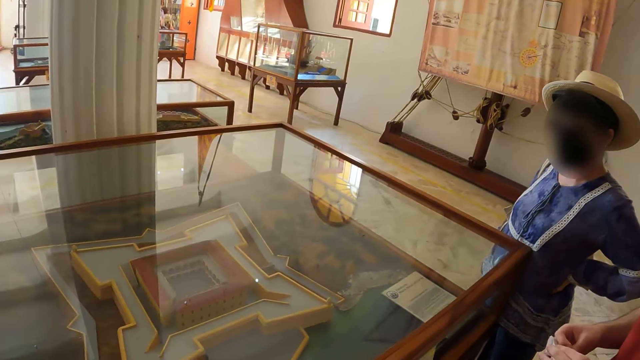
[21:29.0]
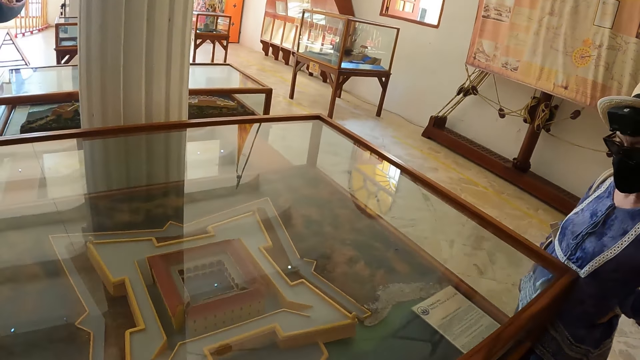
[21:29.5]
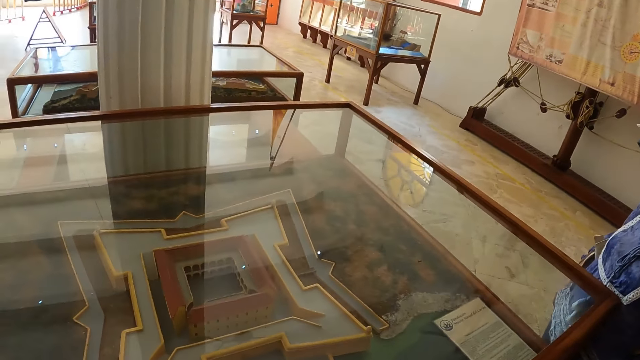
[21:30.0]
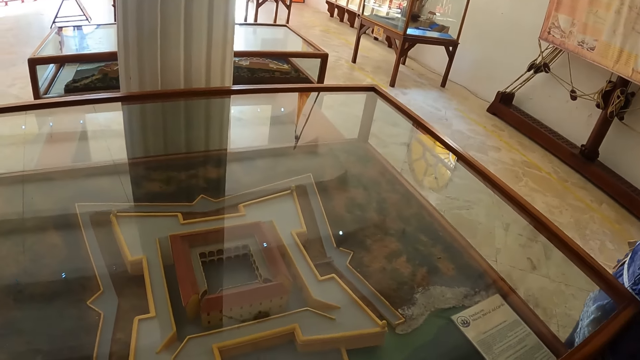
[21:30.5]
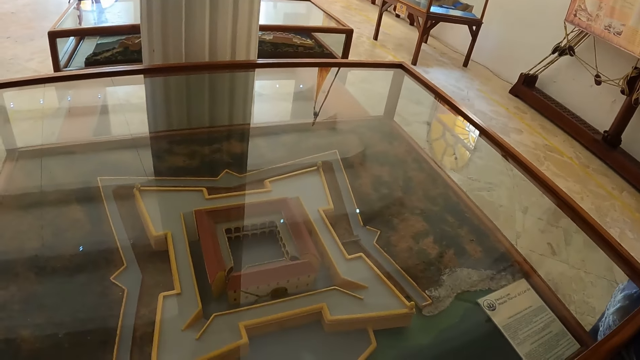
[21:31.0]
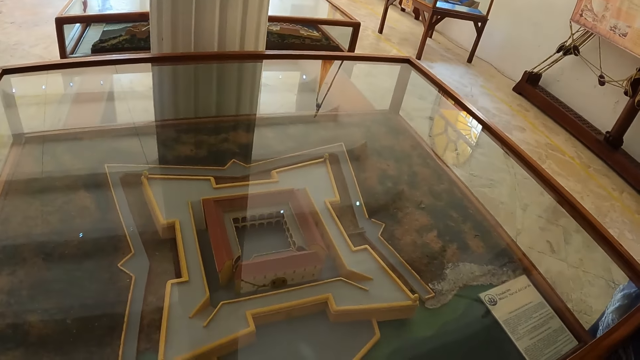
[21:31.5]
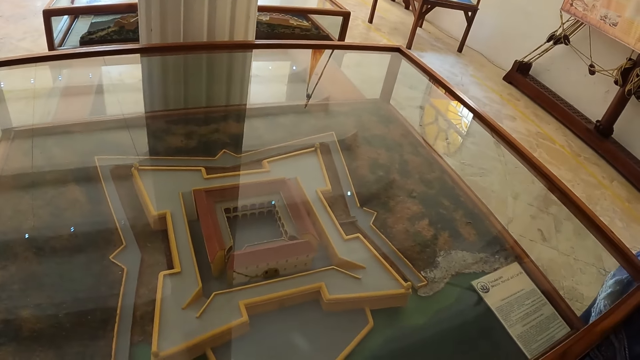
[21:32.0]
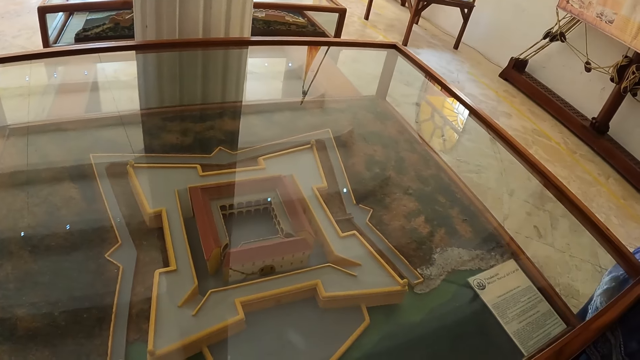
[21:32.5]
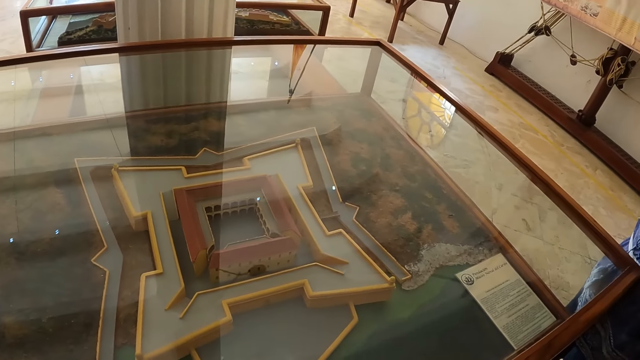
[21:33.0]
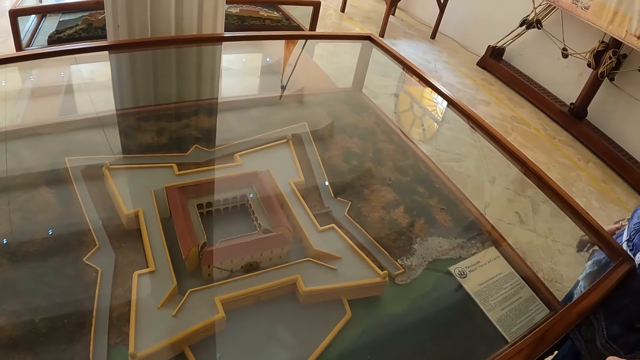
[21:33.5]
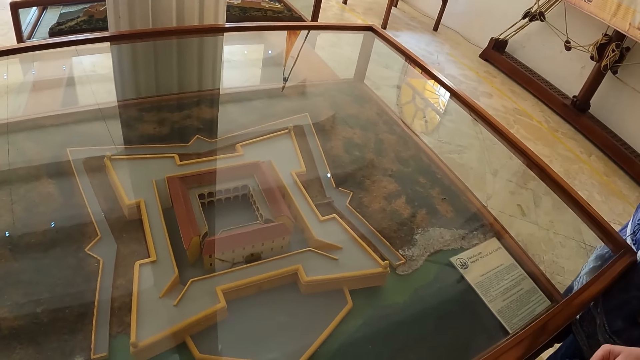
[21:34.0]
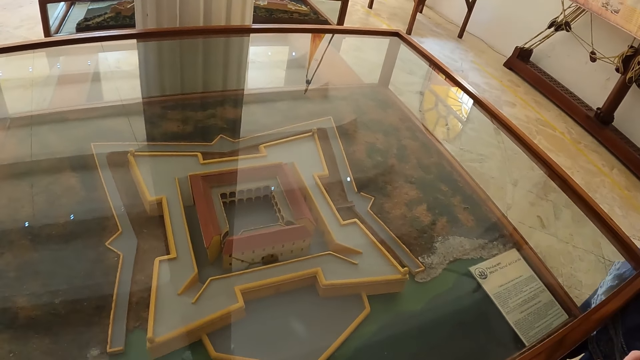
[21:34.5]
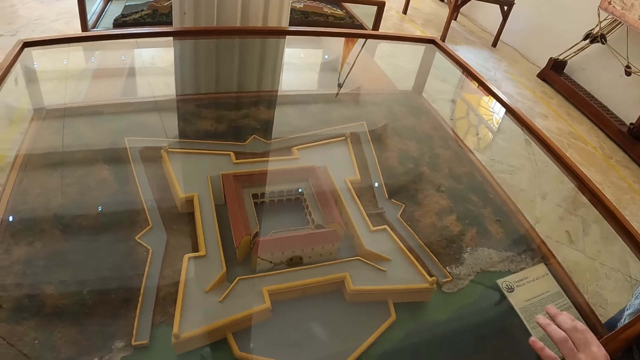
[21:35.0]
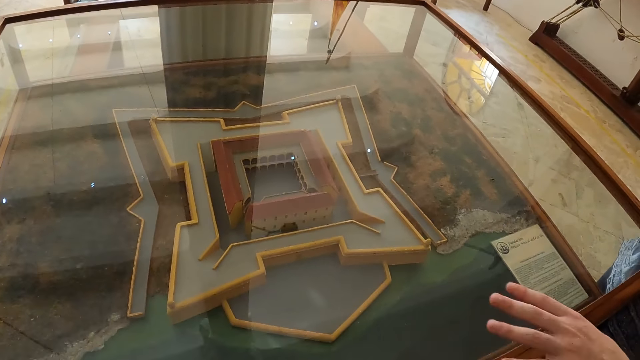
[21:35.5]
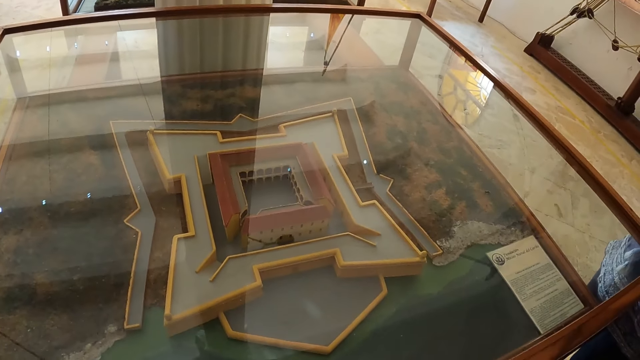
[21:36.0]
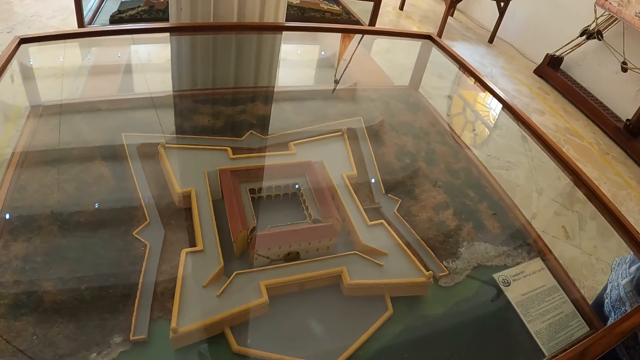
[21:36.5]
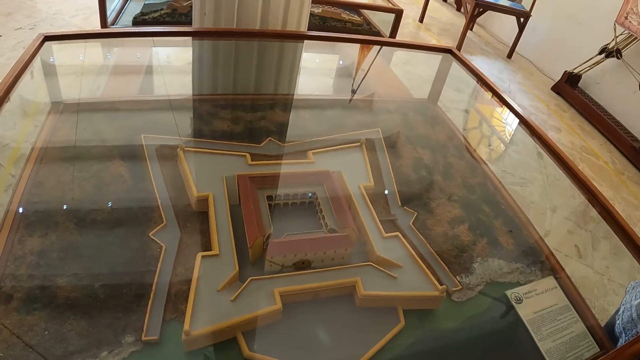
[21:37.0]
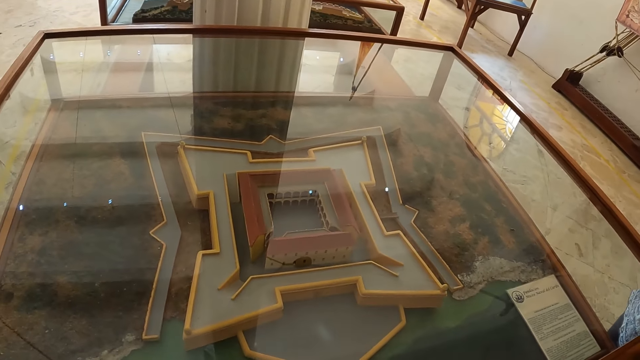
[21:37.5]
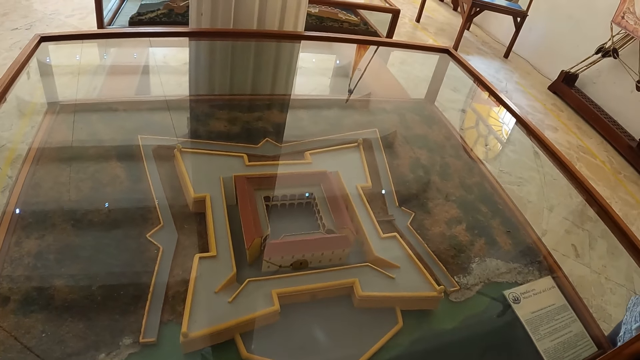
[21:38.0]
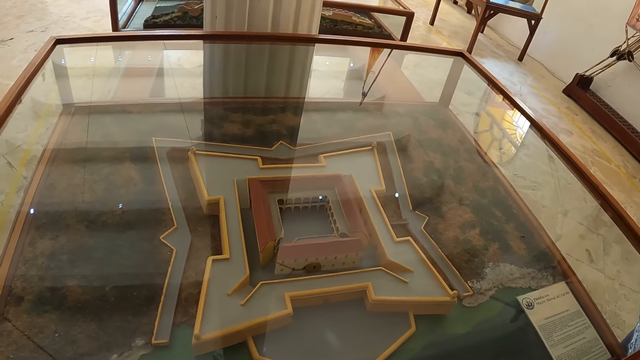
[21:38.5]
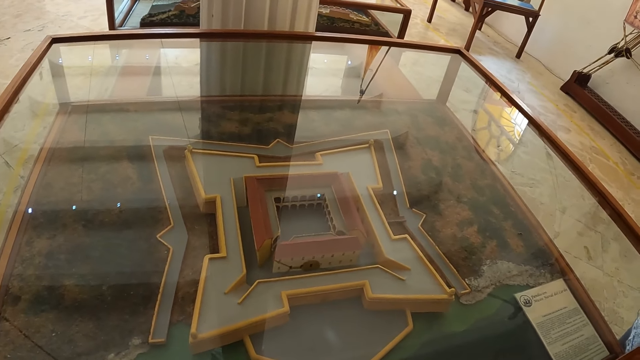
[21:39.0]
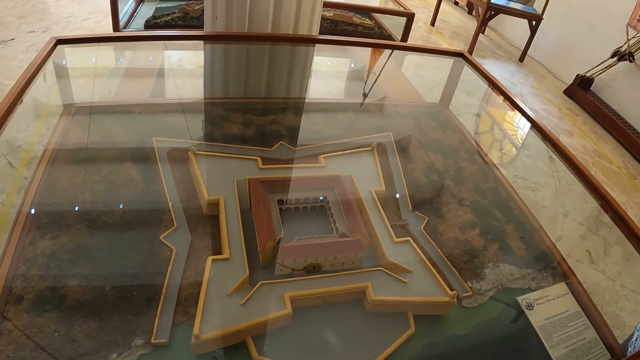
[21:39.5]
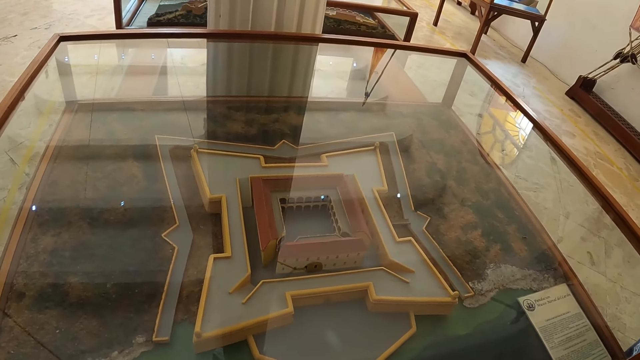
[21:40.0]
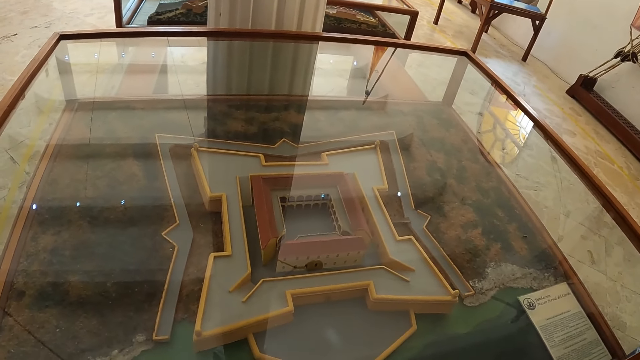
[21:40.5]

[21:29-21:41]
The camera wearer looks at the archeology material. A man engages the camera wearer.

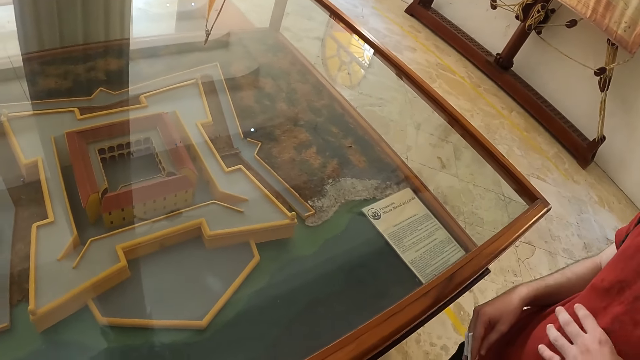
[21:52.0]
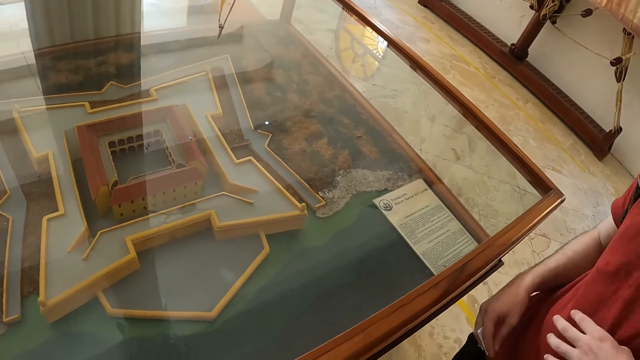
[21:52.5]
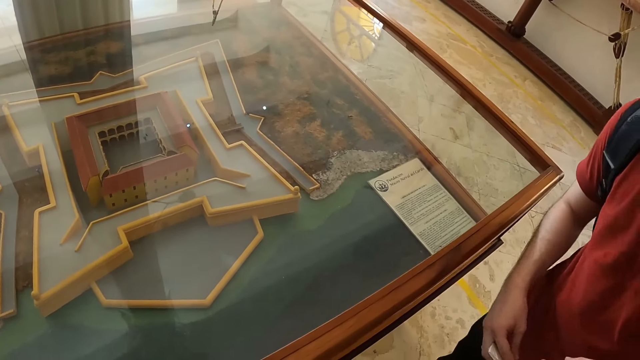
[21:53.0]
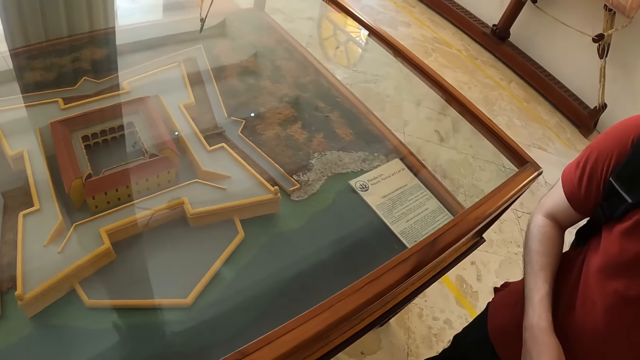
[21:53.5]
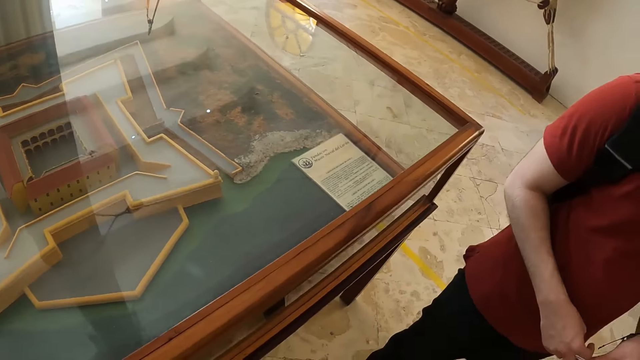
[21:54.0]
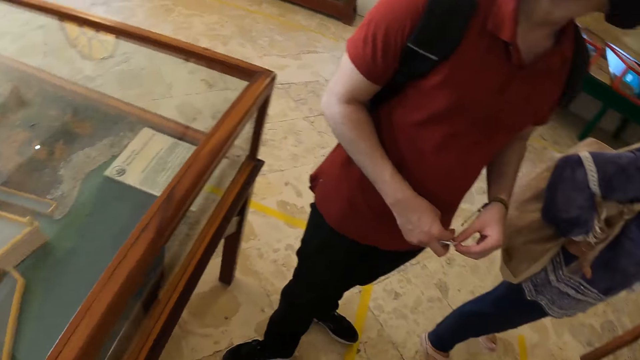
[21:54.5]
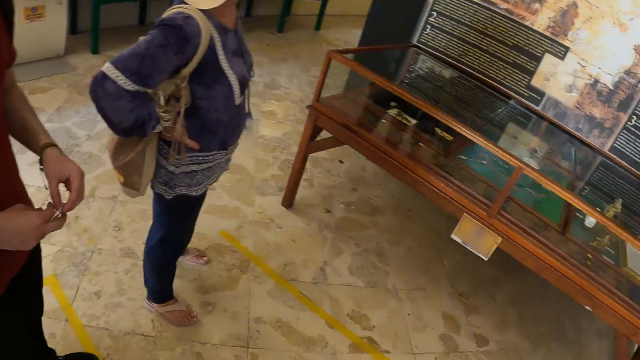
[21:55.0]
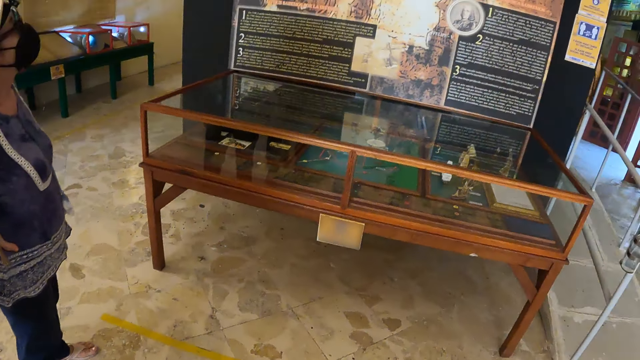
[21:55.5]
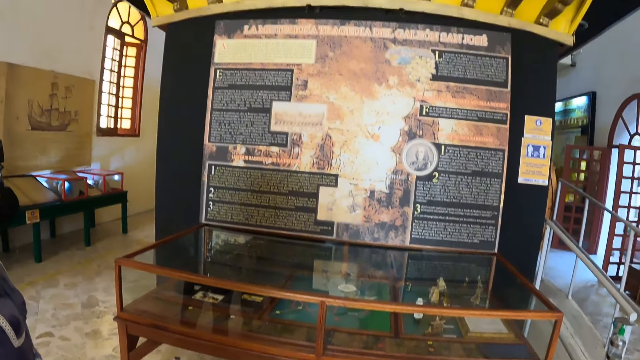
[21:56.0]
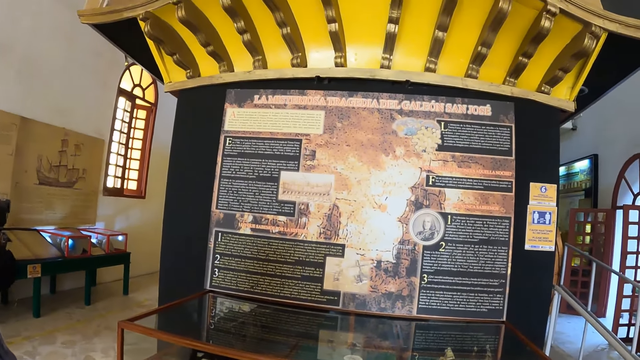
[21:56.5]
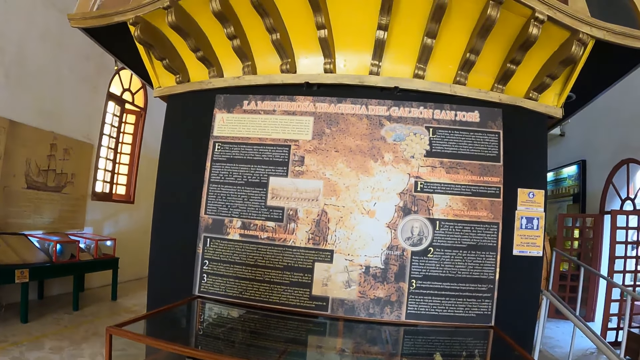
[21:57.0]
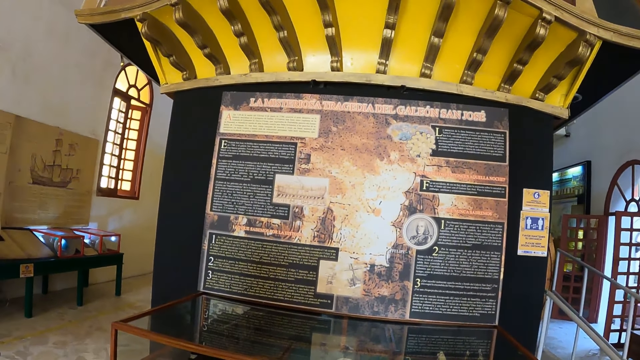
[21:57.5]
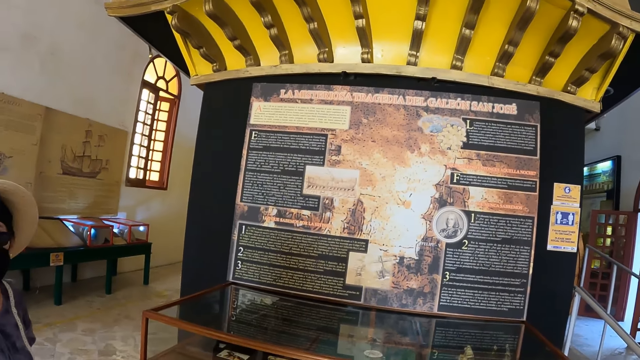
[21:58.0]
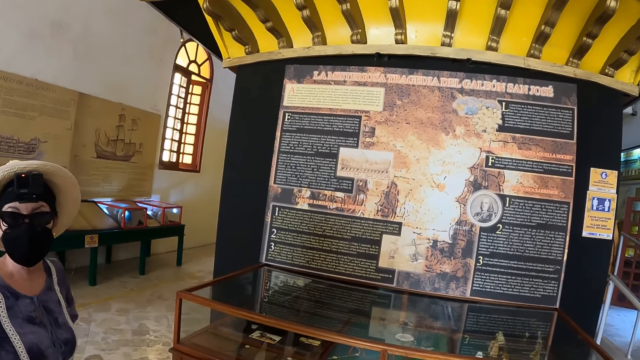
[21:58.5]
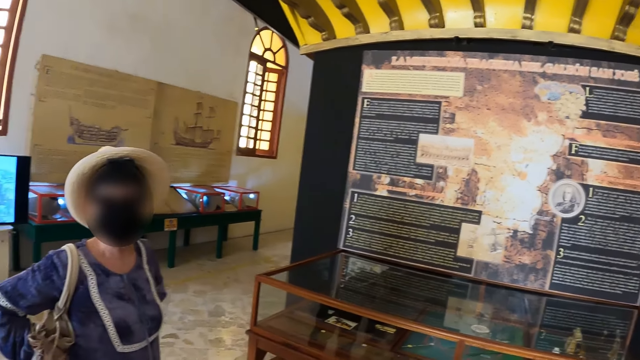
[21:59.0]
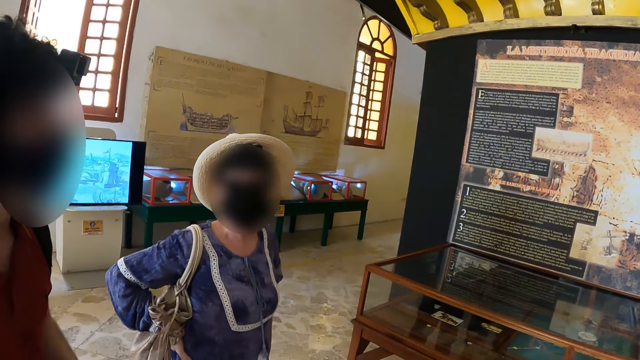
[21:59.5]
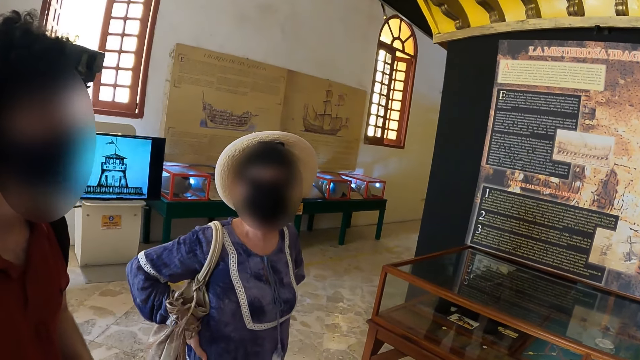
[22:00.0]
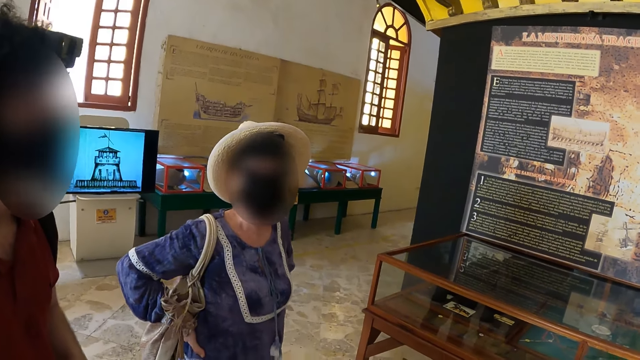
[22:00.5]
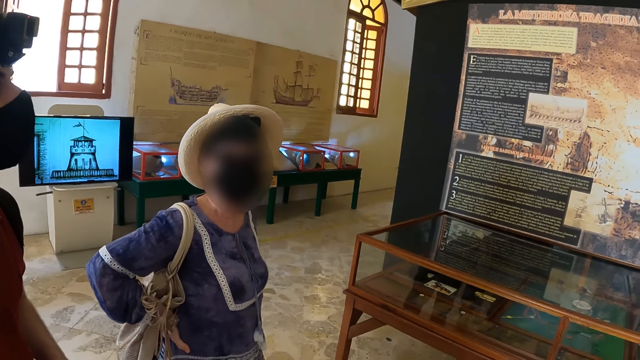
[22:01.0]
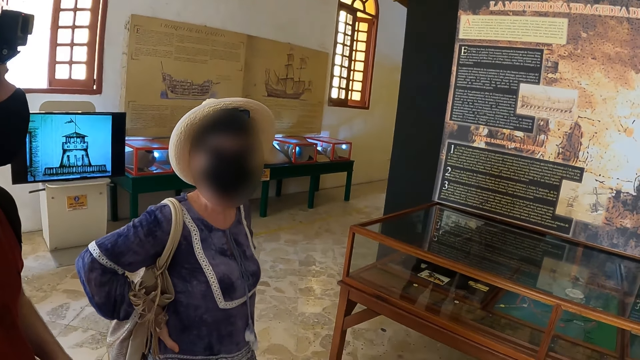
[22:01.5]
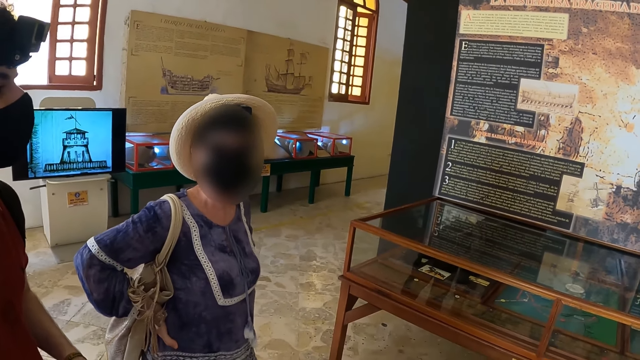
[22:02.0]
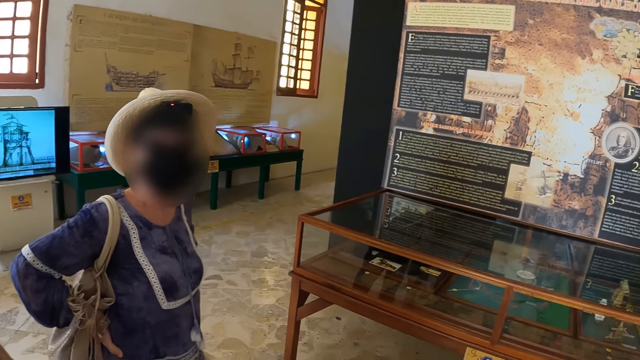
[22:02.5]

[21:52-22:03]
The camera wearer moves in the museum. They turn around, look at the archeology material, and look at the wall. A lady engages the camera wearer.
